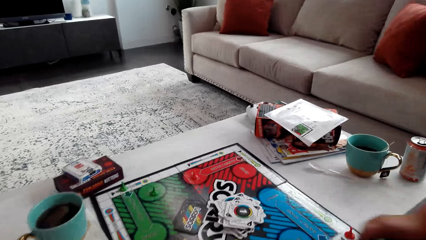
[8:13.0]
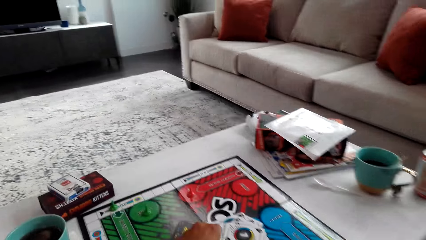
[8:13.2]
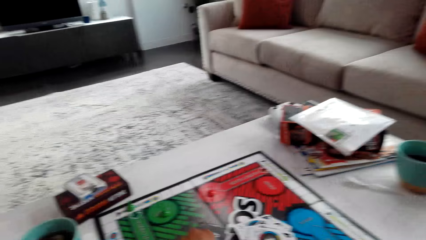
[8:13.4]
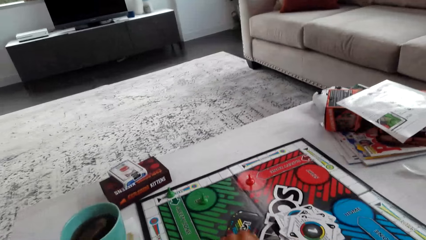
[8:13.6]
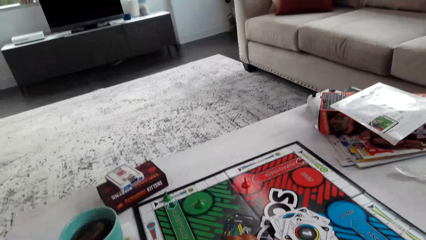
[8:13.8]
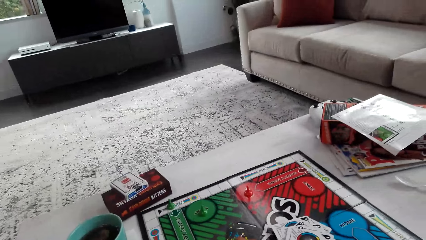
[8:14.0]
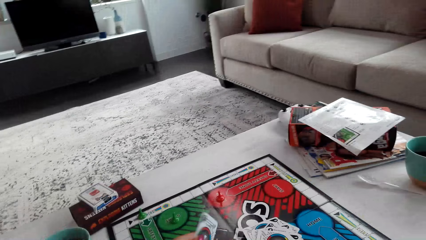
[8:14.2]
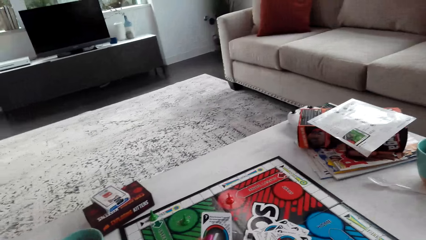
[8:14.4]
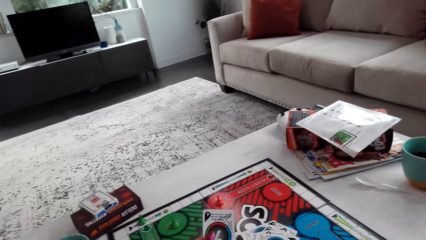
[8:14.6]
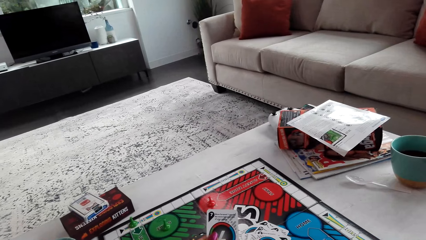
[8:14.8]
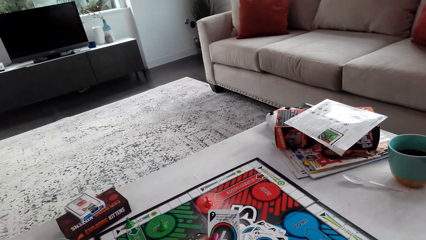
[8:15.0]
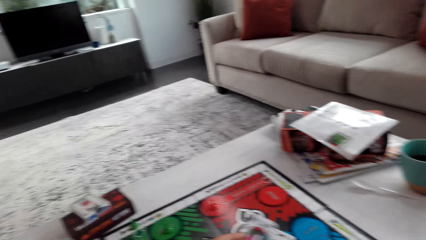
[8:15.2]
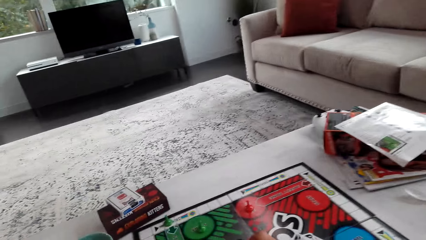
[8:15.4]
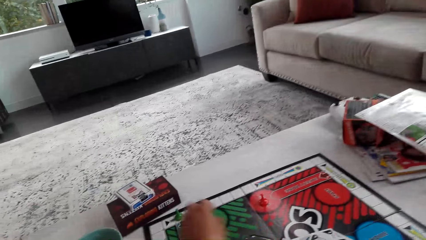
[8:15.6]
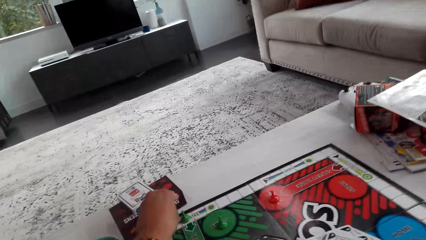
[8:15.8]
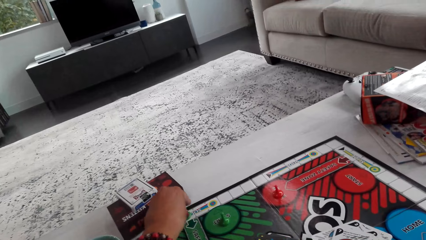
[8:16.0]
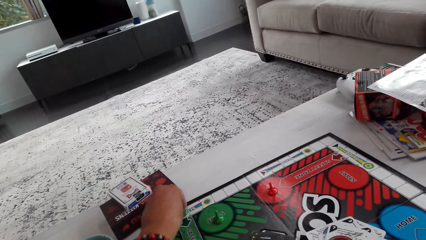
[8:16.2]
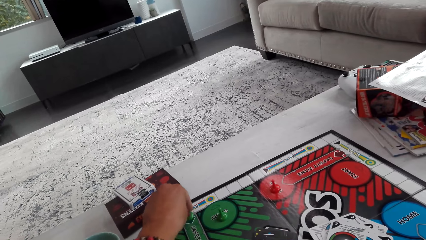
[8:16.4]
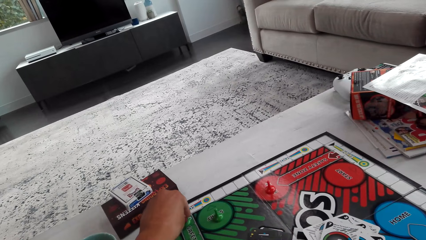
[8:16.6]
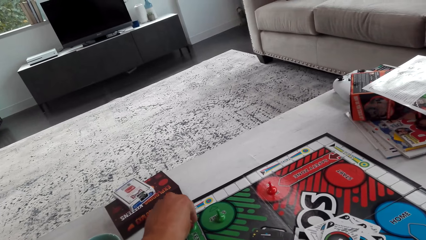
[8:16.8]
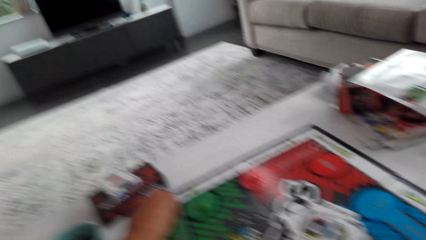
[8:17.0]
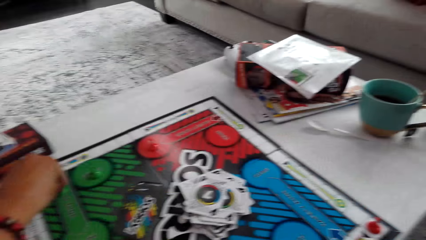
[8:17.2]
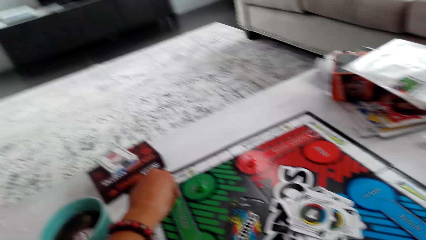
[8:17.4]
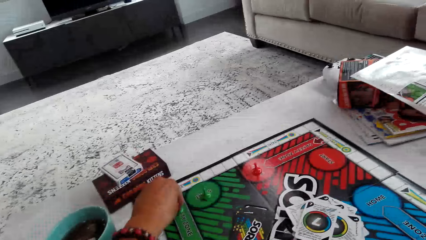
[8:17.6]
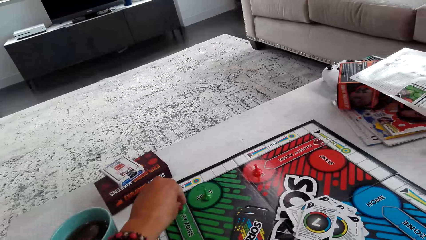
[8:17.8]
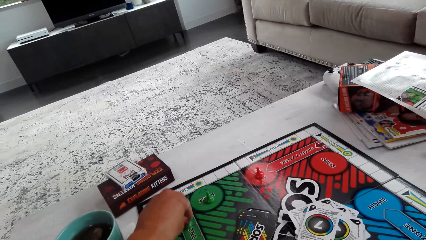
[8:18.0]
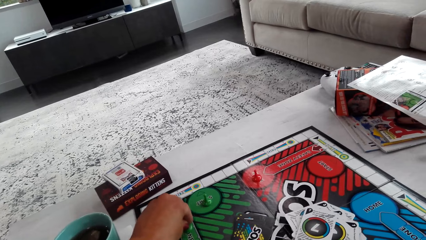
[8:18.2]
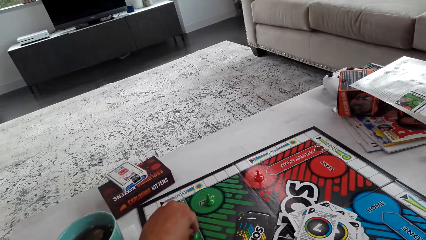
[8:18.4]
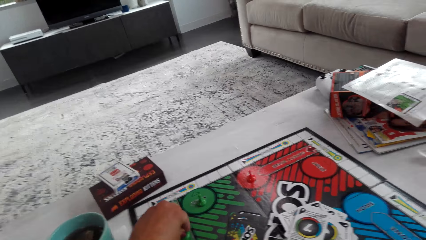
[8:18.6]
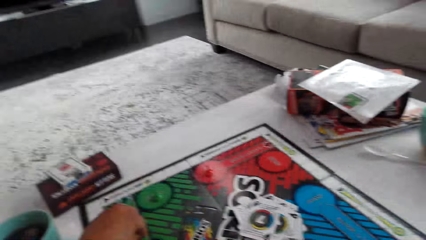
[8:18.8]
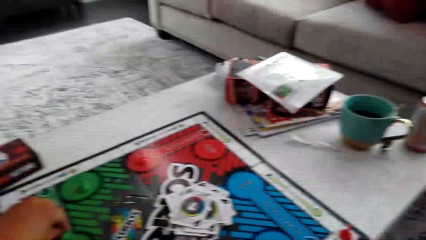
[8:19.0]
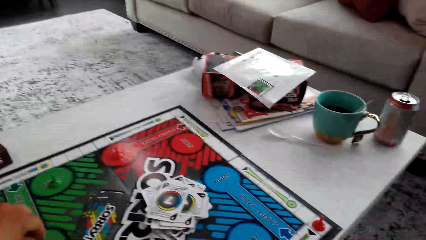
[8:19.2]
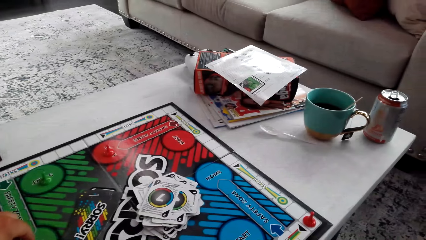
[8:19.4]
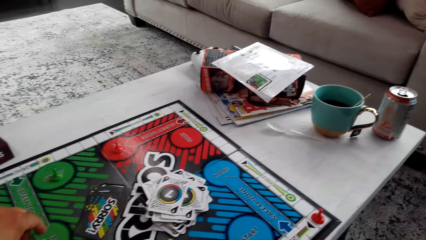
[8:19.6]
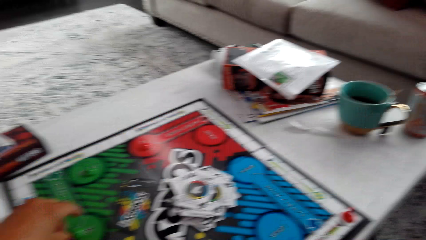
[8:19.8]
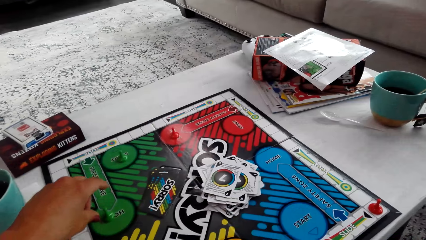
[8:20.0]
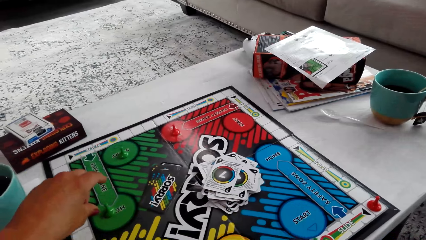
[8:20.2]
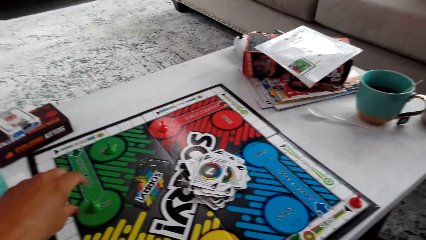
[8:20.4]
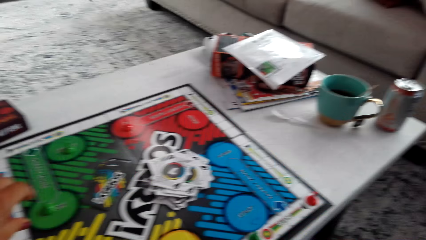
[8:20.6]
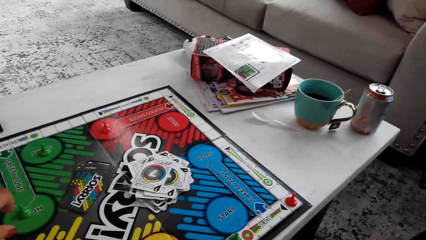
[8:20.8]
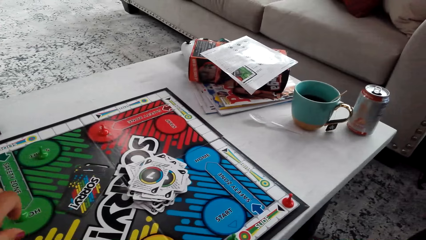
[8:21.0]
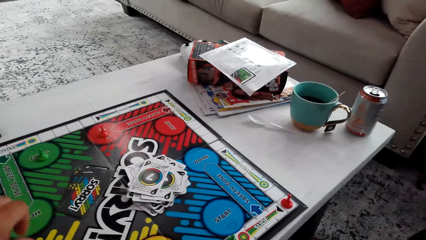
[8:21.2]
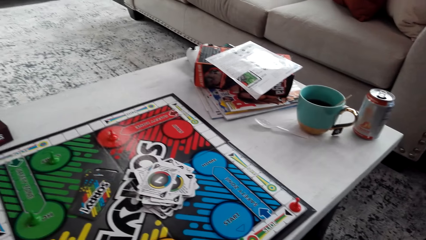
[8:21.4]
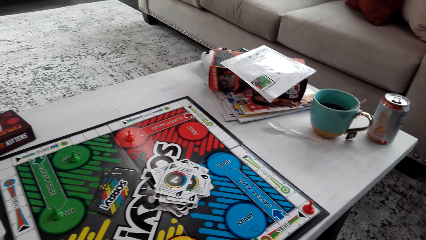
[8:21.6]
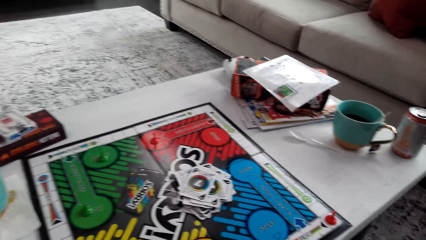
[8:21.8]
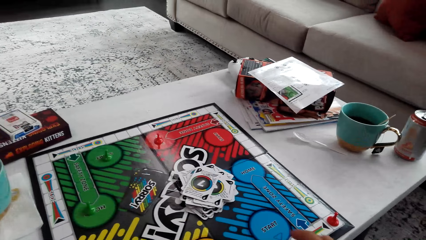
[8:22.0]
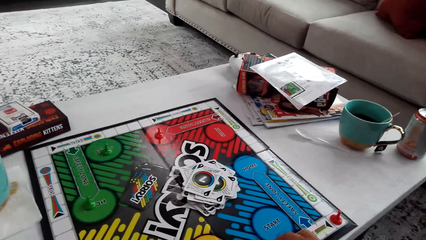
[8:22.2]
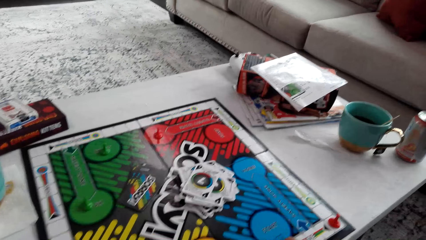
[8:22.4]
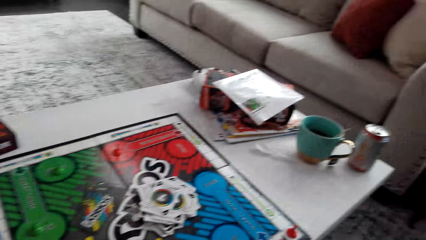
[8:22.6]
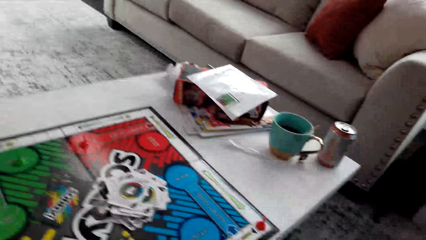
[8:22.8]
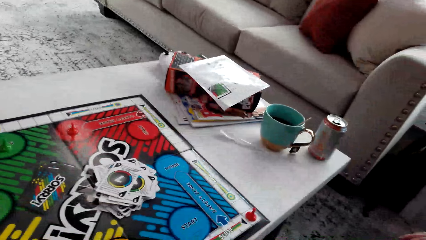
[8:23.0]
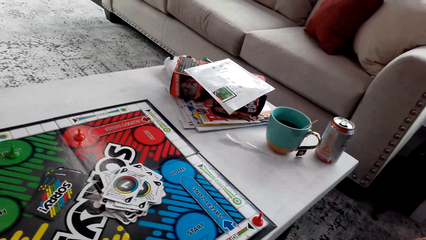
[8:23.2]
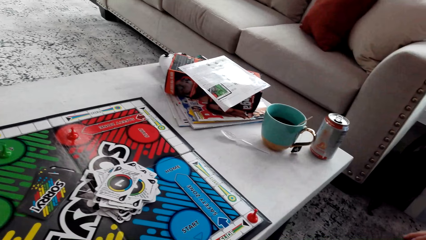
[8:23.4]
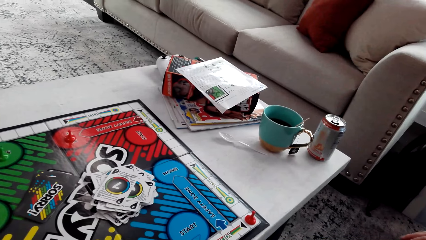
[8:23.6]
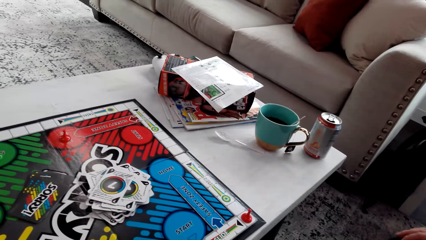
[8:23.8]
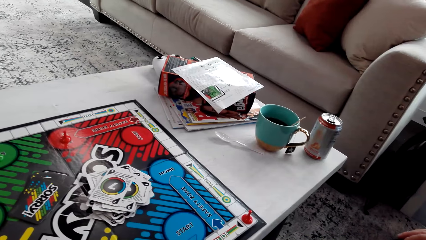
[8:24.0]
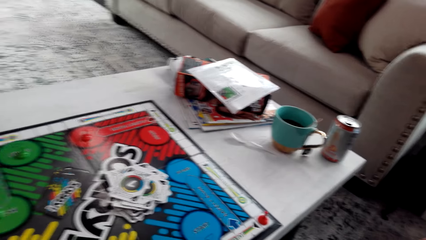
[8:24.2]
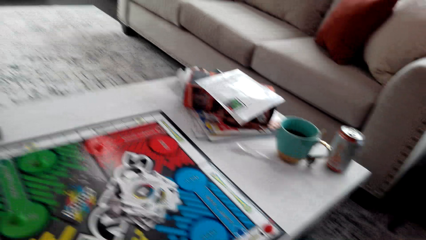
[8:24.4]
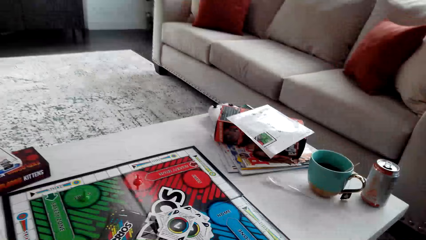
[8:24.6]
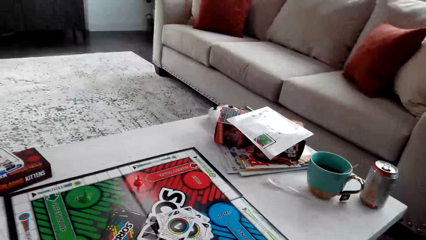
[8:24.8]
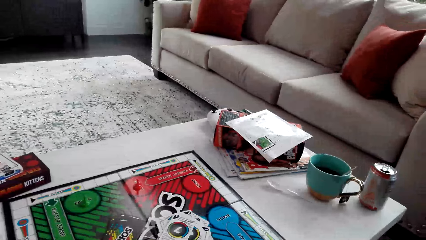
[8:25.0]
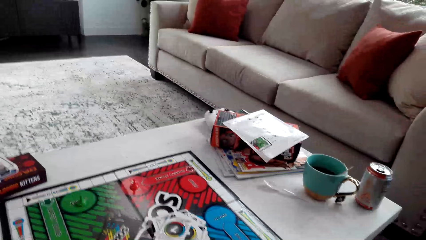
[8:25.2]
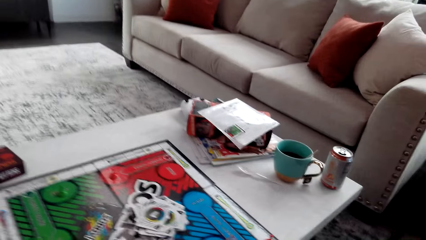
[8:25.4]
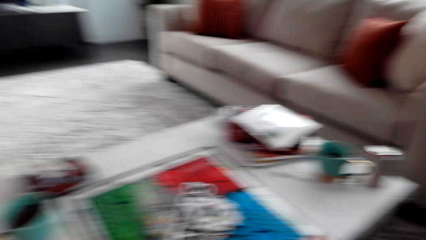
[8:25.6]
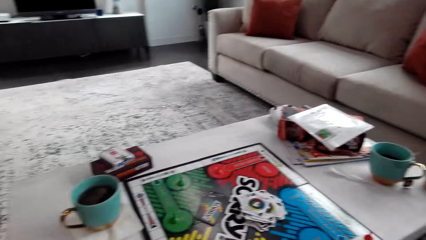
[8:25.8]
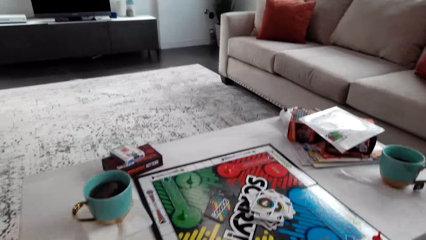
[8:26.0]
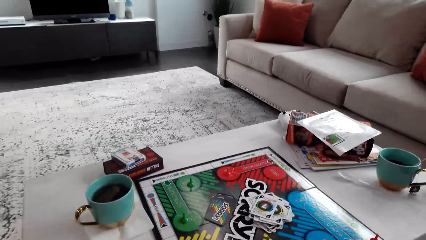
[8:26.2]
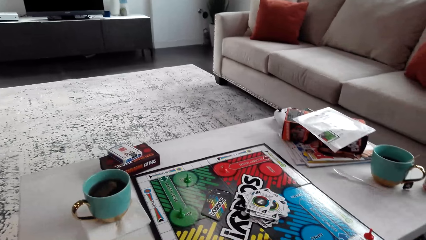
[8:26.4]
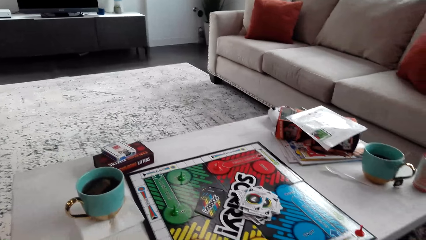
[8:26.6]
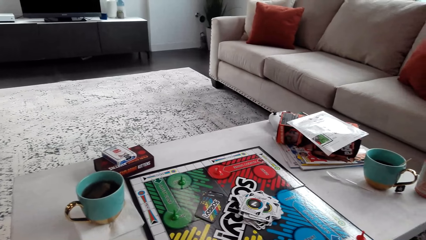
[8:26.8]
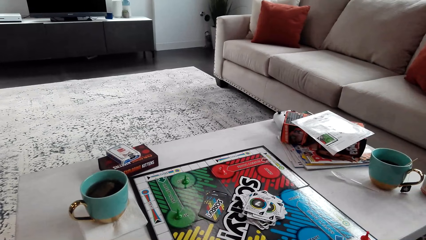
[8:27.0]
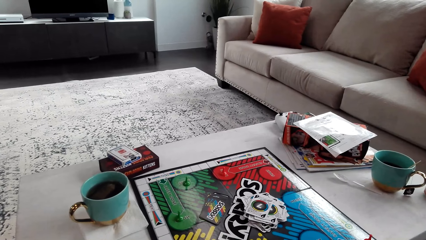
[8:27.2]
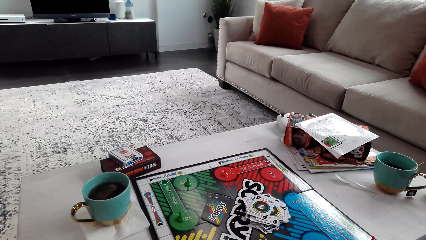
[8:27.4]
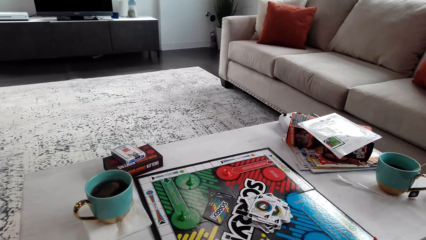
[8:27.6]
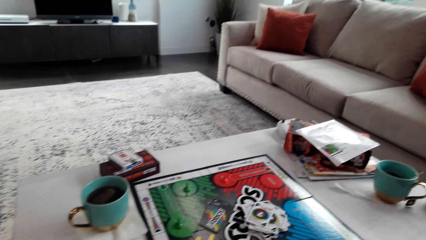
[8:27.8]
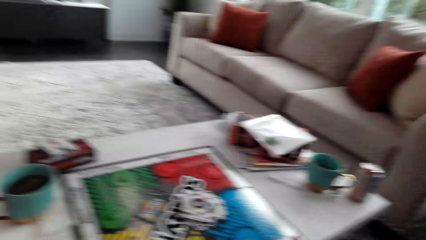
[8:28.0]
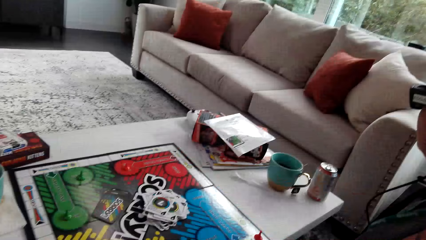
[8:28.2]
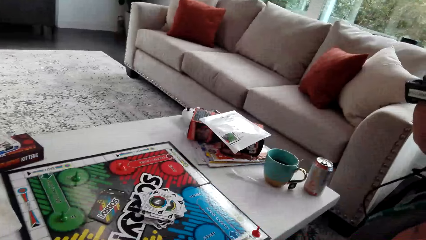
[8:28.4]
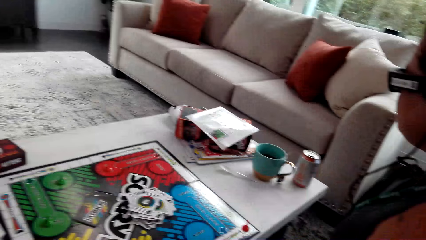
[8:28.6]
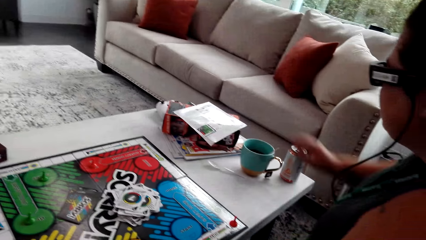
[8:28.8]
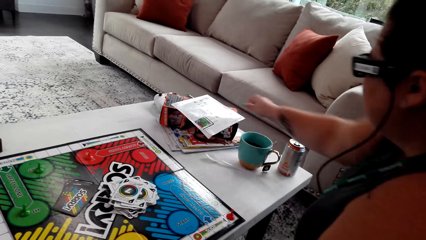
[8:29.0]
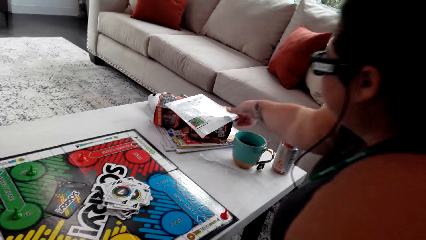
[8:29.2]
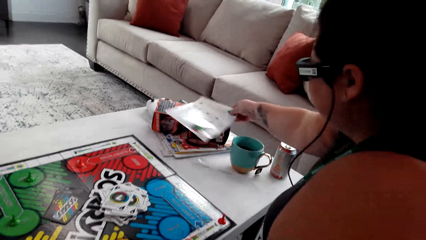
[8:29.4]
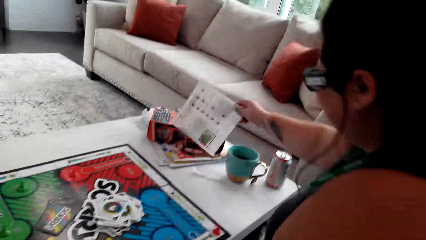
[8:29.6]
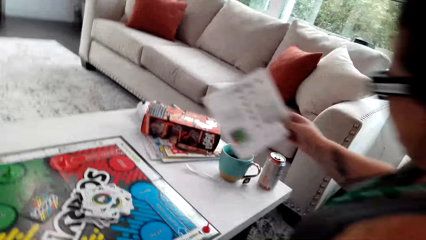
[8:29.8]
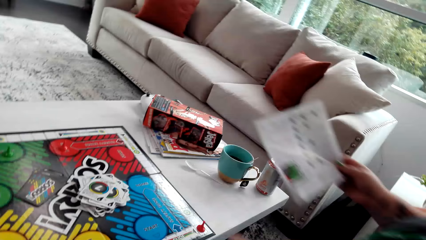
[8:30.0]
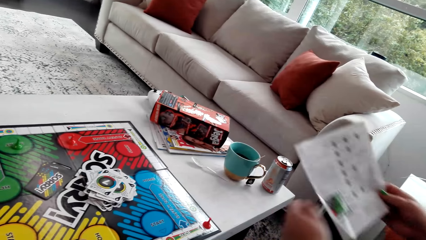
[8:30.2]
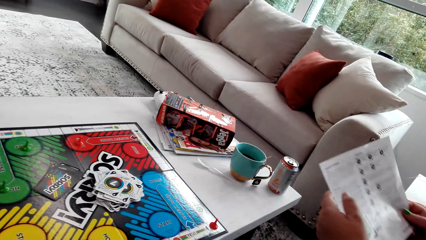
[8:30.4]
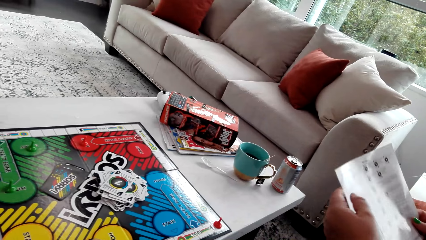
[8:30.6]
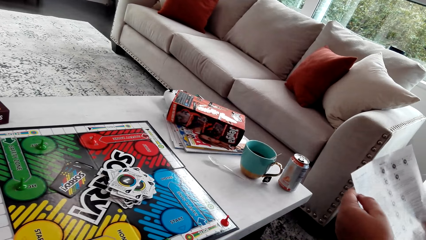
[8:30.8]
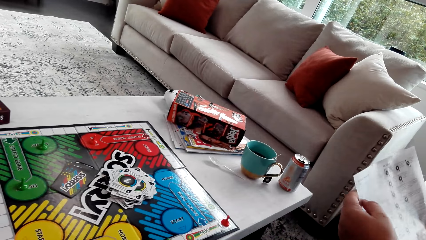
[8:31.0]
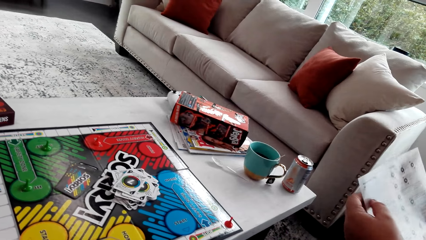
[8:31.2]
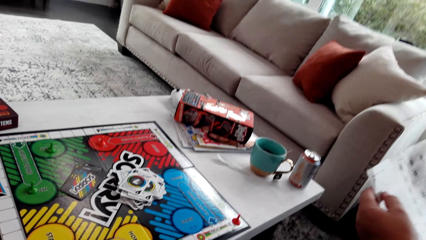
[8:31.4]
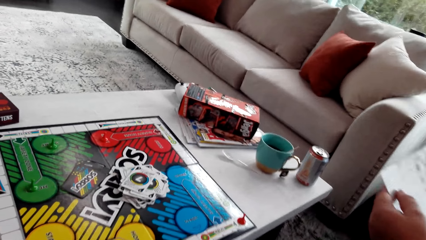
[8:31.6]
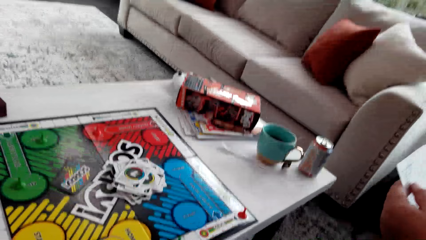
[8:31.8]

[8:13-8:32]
The camera wearer picks the card. They move the pawn. A woman picks up the paper.
